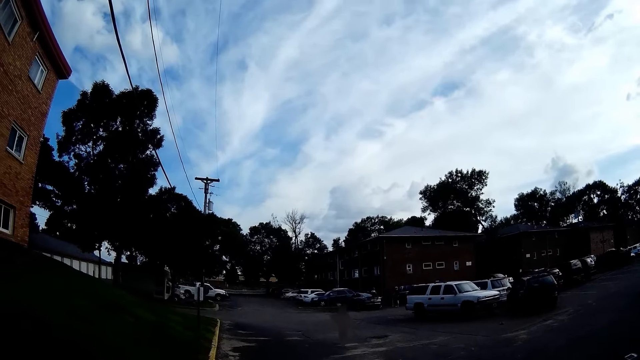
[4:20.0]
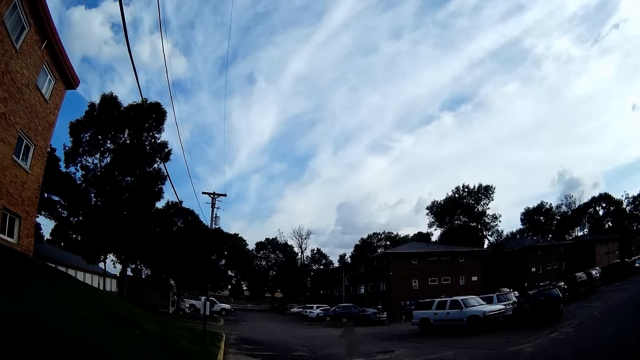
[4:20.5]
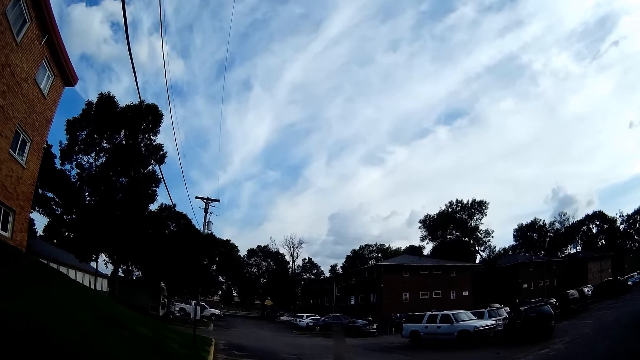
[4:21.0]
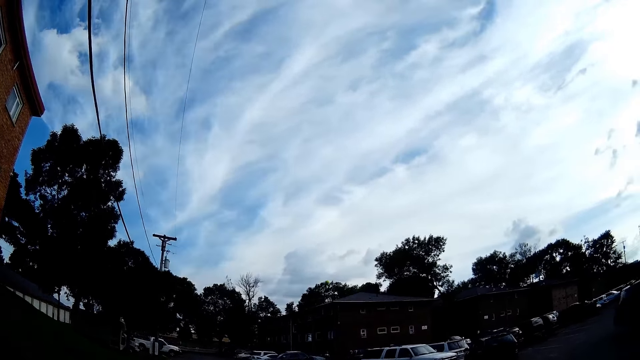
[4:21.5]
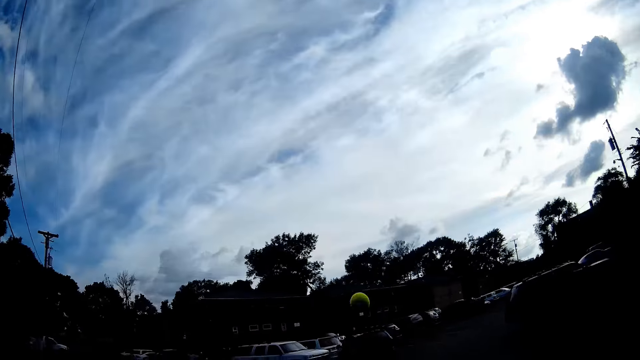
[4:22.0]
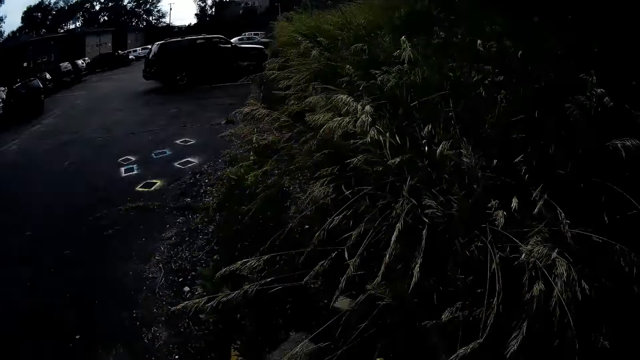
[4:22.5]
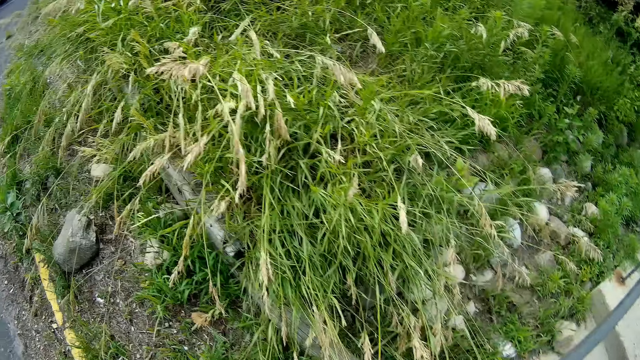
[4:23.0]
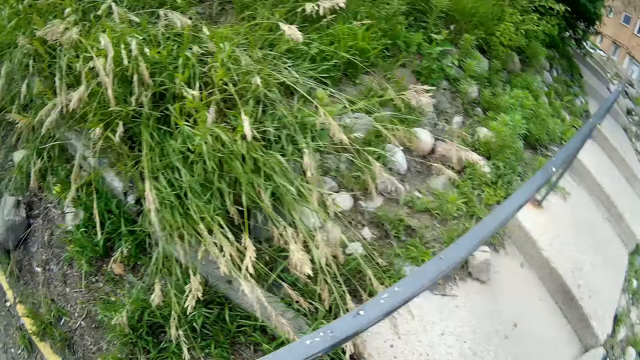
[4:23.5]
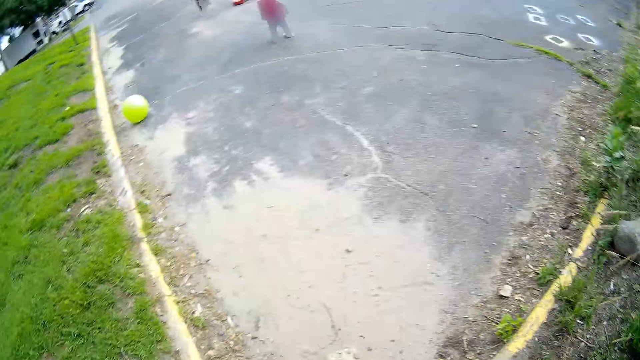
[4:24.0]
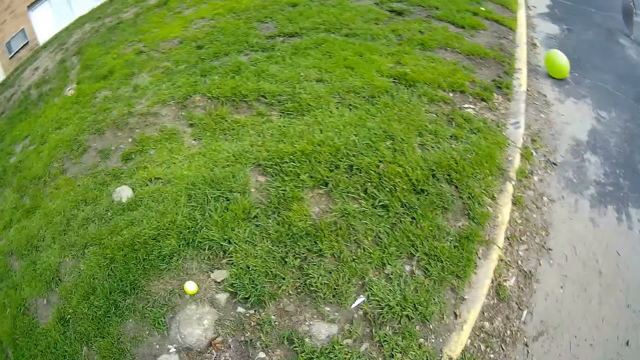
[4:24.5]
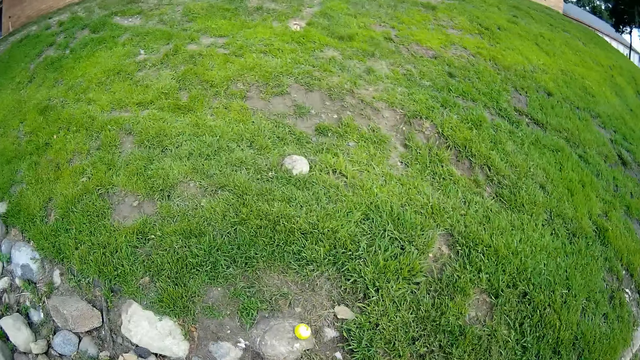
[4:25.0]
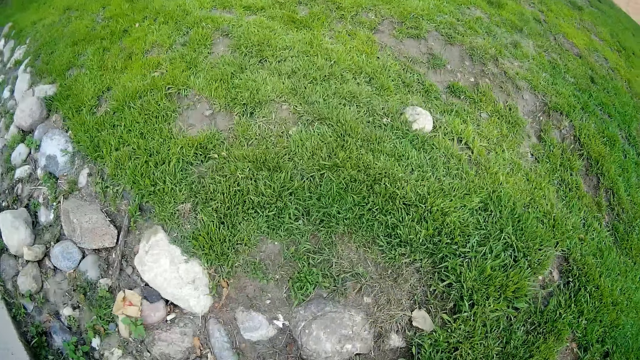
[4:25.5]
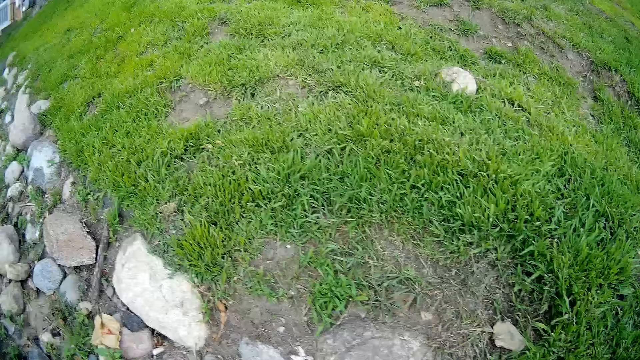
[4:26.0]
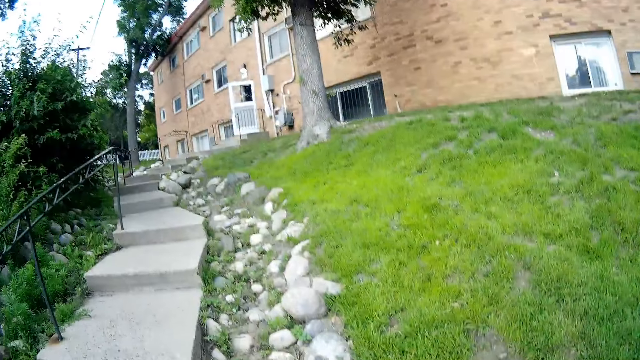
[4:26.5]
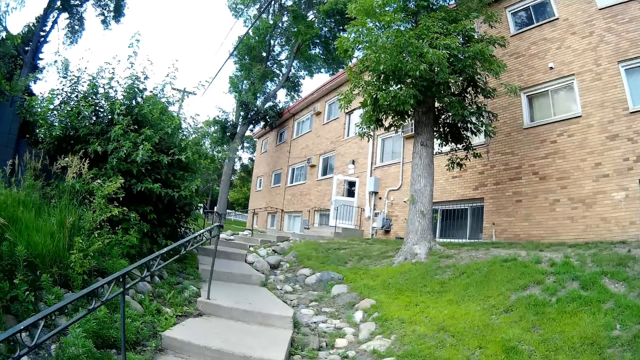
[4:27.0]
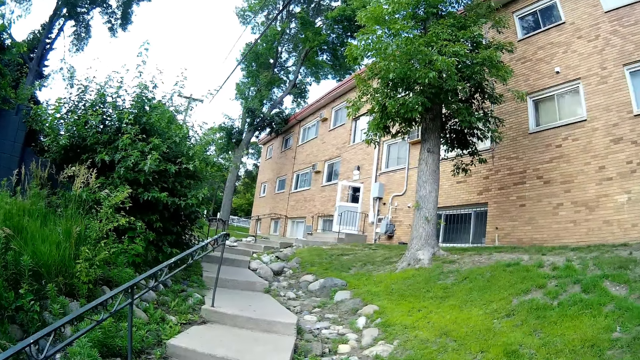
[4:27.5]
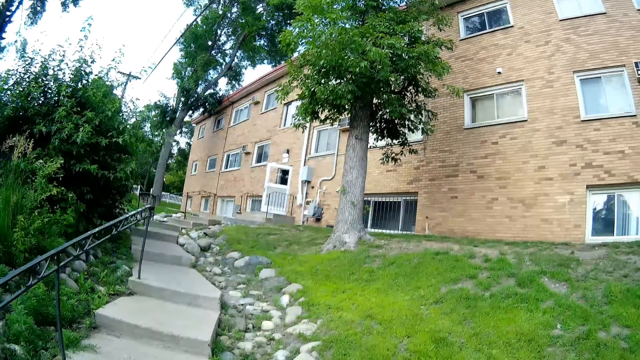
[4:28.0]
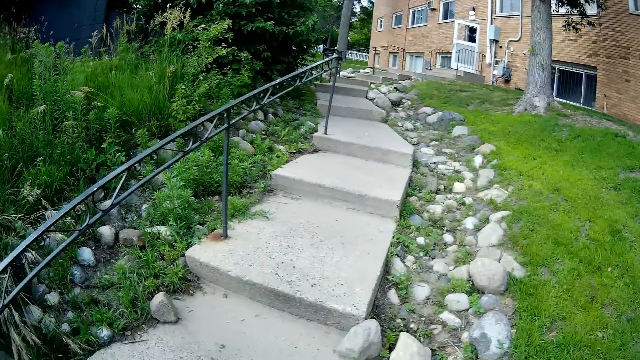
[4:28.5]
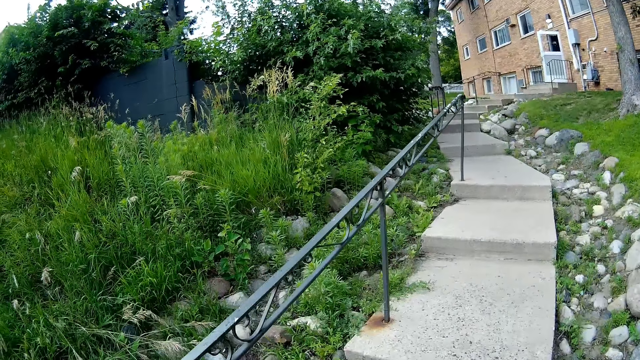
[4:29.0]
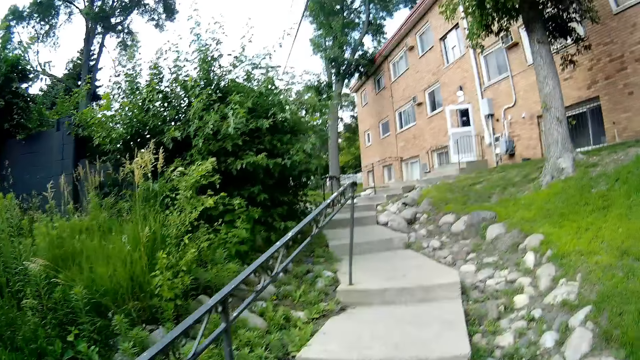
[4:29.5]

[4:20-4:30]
A girl throws the tennis ball towards the camera wearer with her right hand. The camera wearer bends down. They move around. They climb up the staircase.

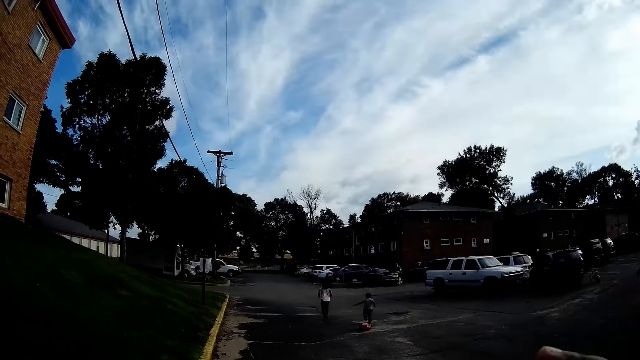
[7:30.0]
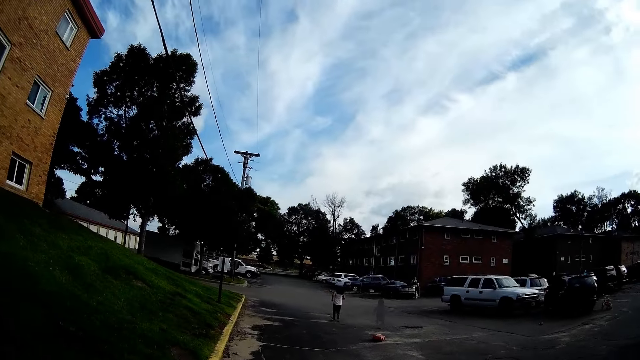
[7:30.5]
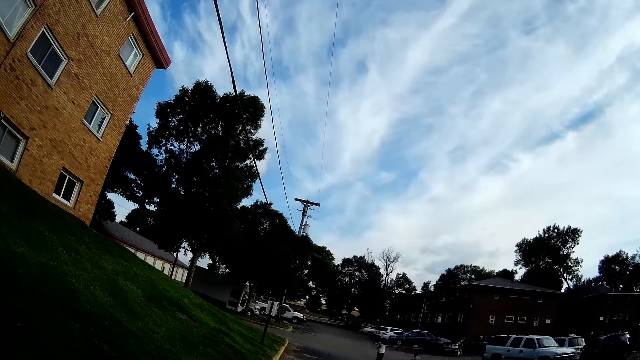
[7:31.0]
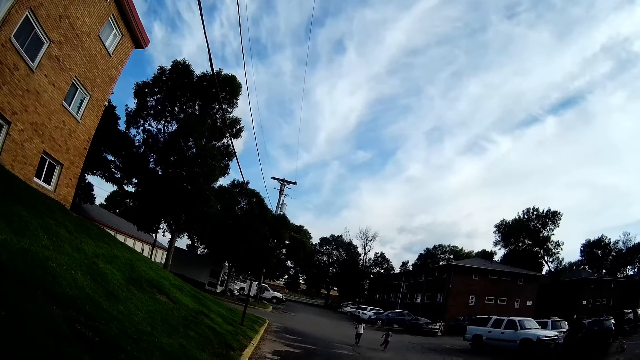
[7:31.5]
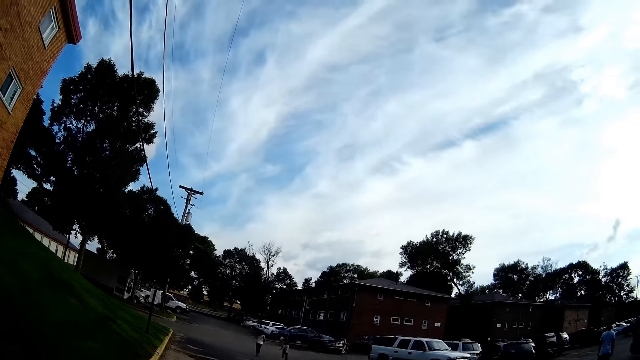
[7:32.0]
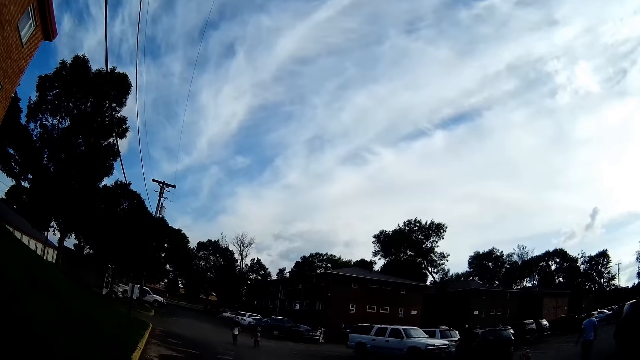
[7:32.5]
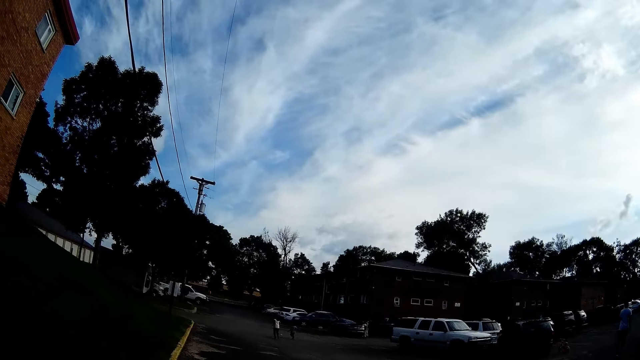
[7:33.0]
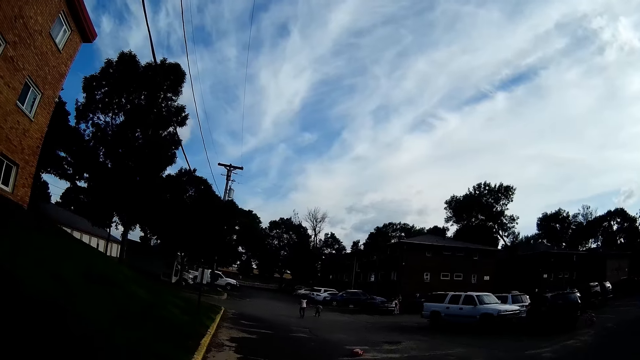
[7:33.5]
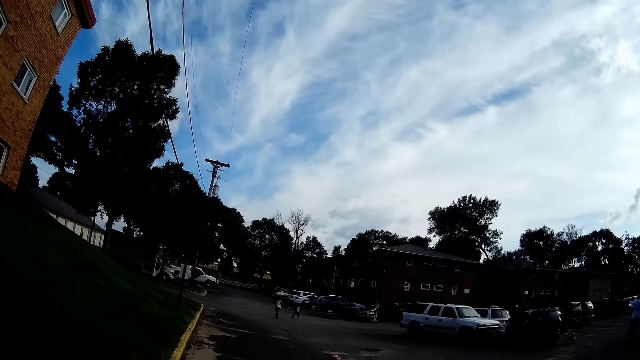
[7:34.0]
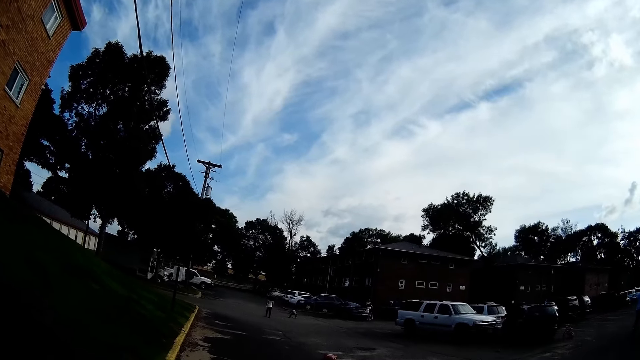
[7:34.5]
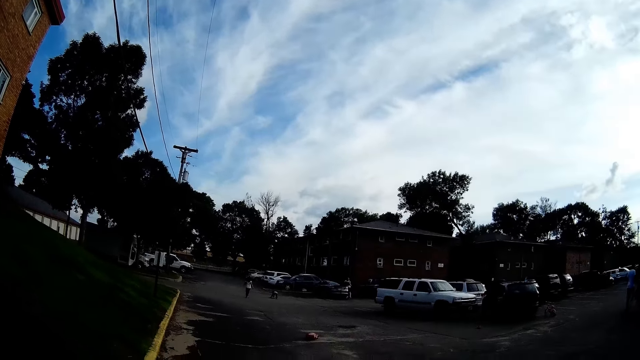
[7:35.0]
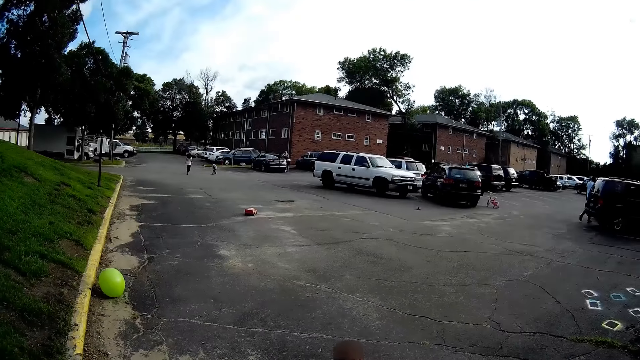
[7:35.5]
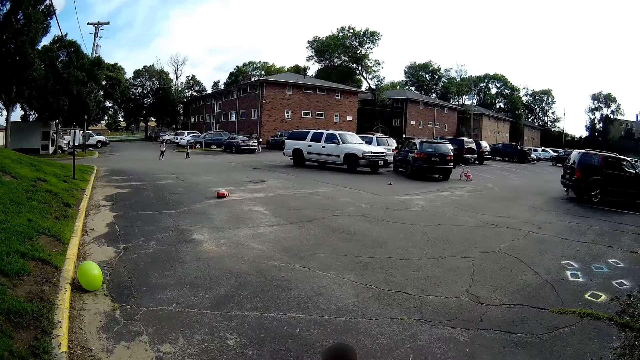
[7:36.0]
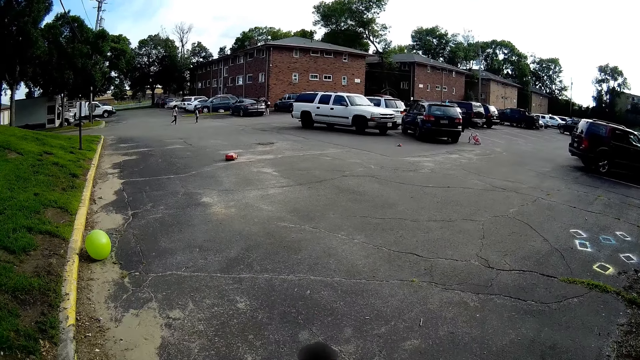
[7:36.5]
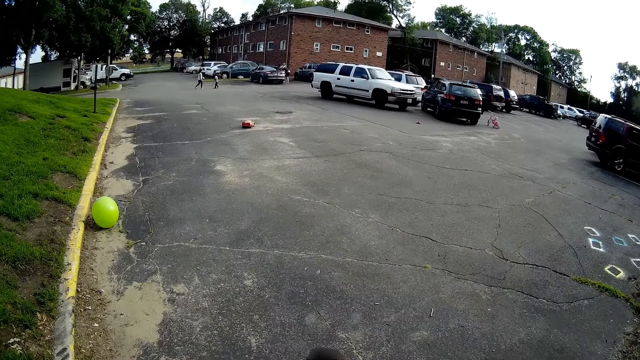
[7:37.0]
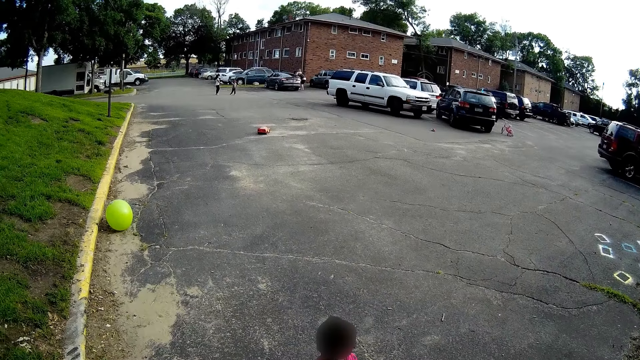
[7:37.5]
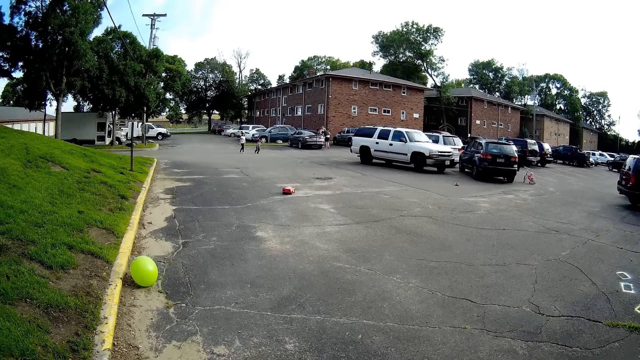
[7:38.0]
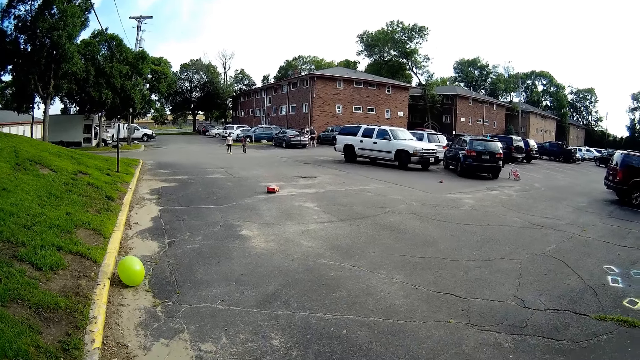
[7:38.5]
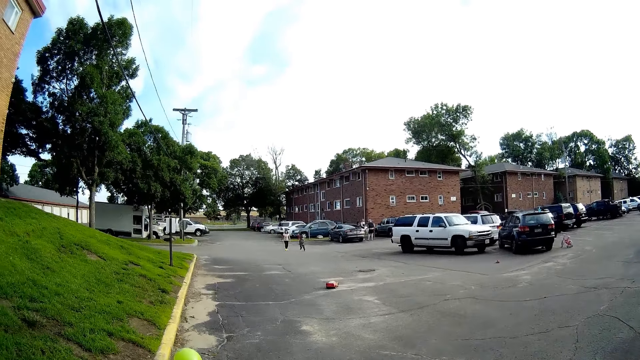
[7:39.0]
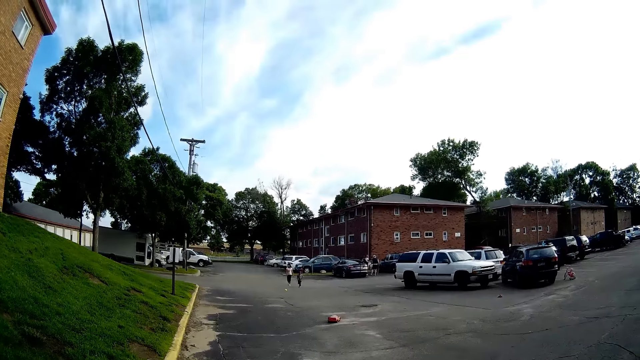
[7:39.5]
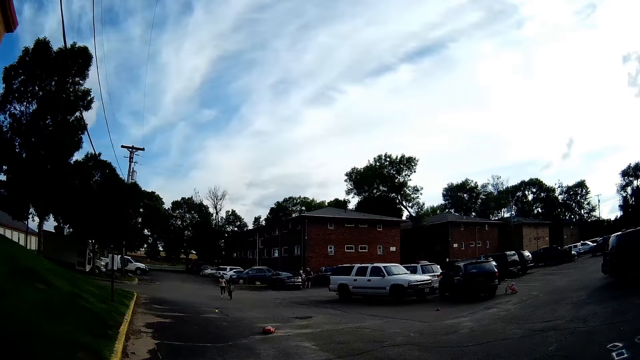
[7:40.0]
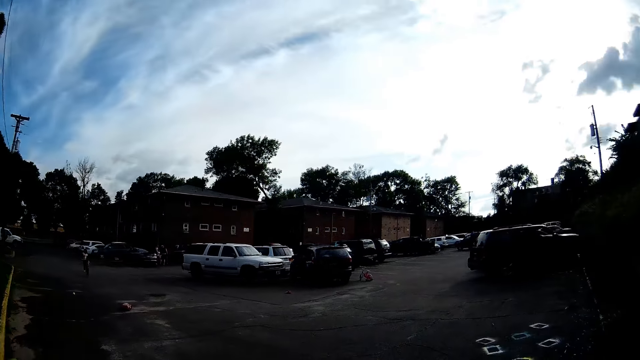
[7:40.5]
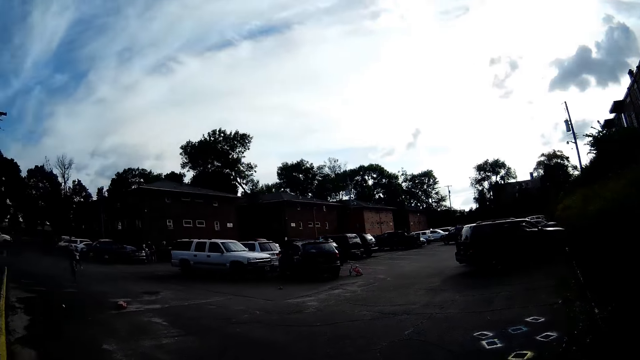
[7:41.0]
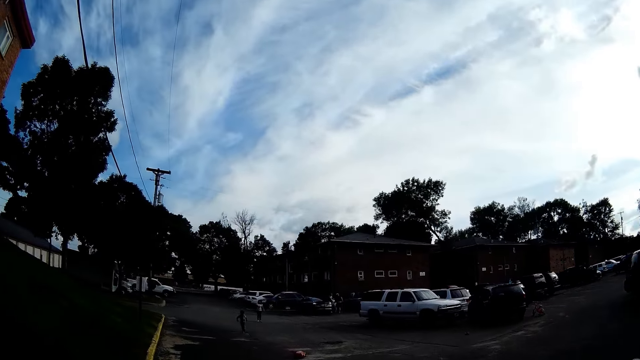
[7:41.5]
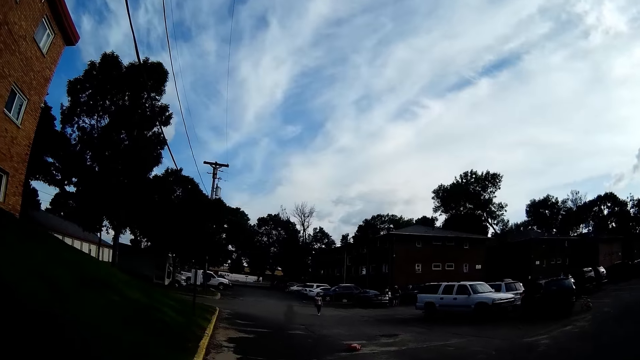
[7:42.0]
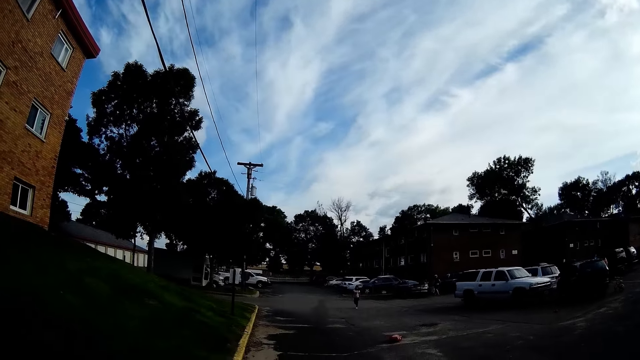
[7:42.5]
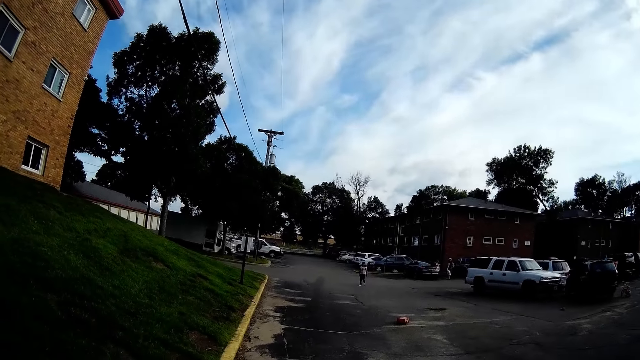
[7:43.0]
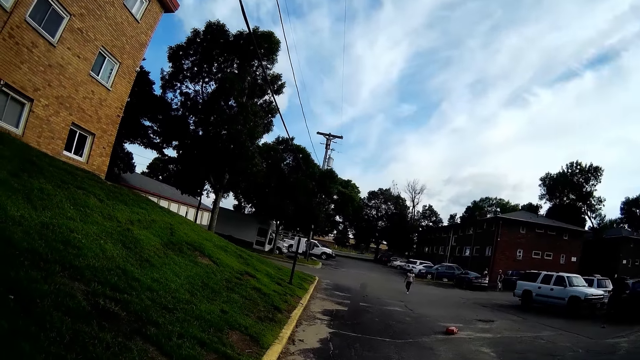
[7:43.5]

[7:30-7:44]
A boy runs towards the ball. The boy picks up the ball from the ground. The boy throws the ball on the ground with his right hand. The camera wearer talks to the boy.
